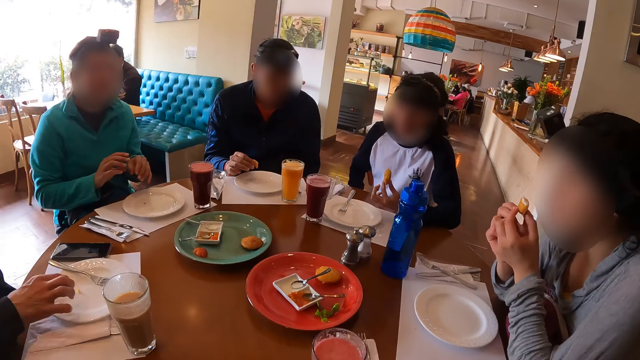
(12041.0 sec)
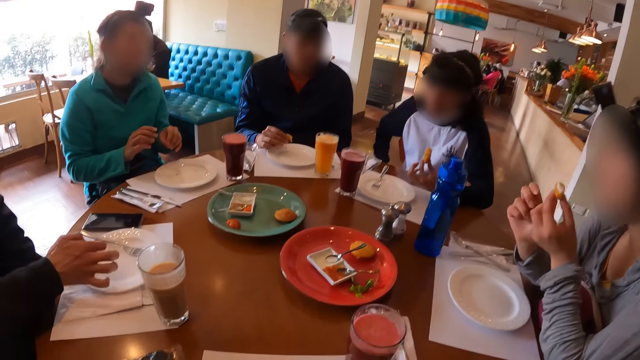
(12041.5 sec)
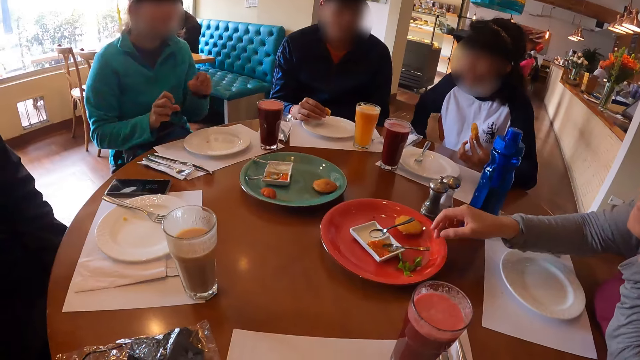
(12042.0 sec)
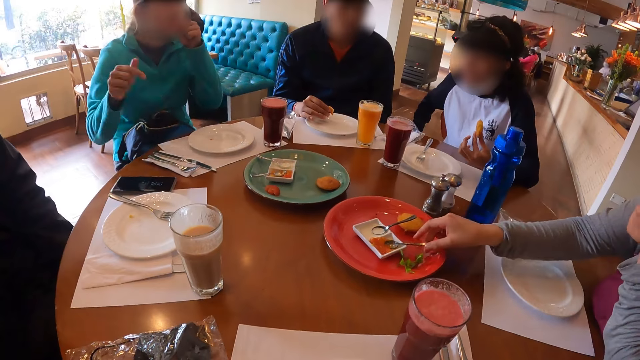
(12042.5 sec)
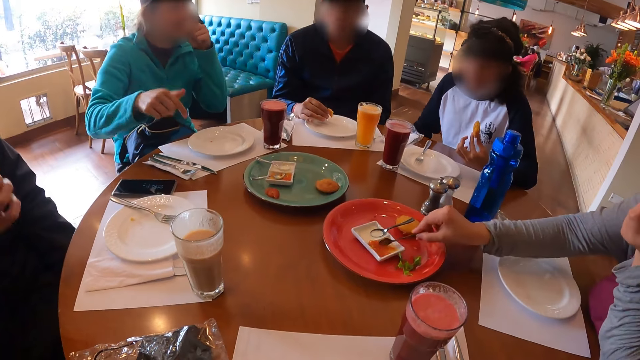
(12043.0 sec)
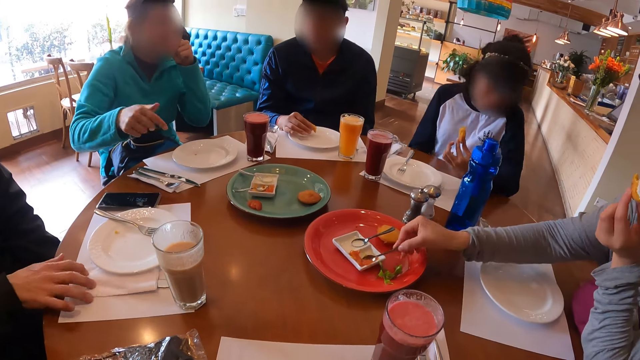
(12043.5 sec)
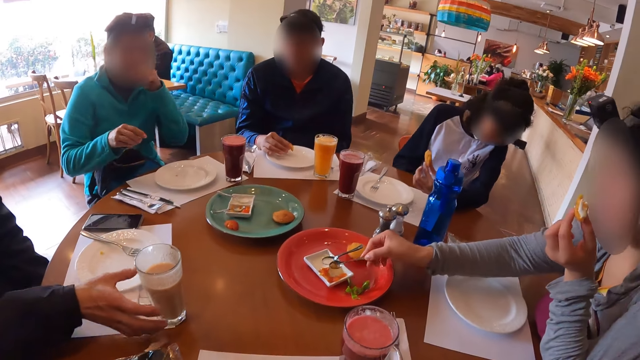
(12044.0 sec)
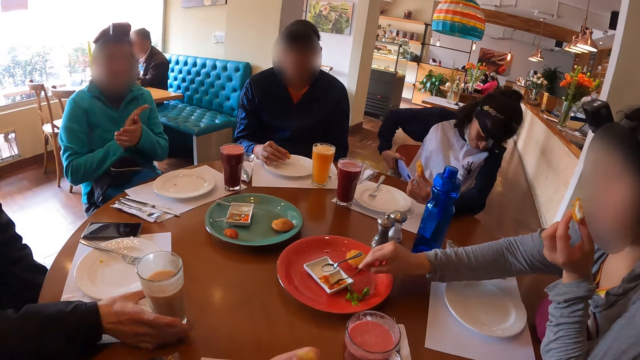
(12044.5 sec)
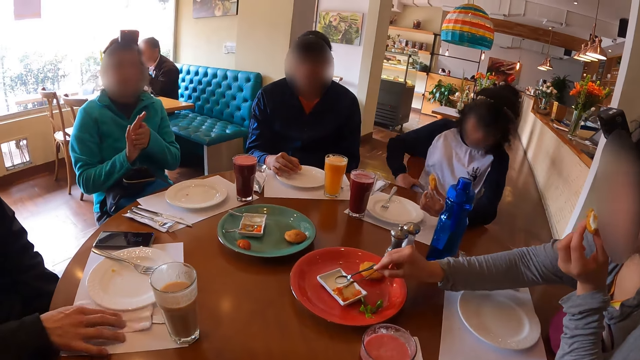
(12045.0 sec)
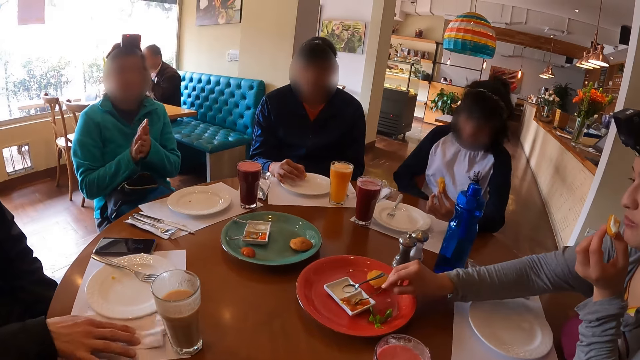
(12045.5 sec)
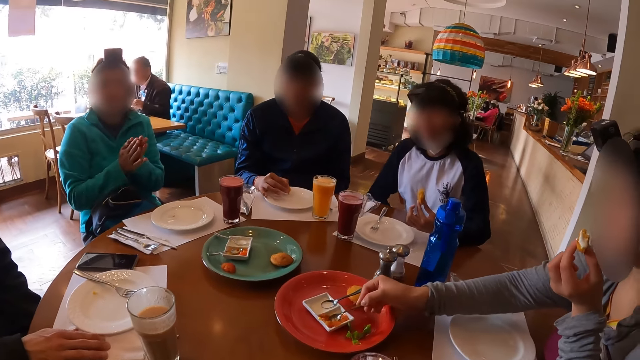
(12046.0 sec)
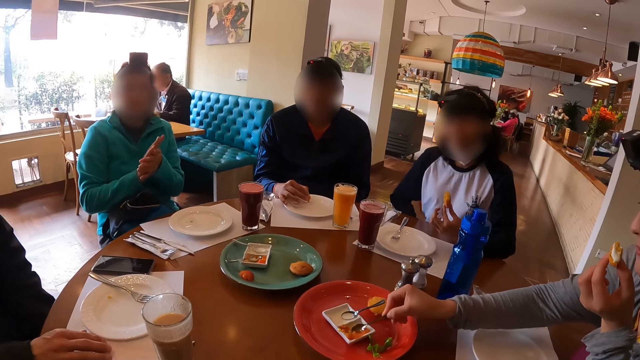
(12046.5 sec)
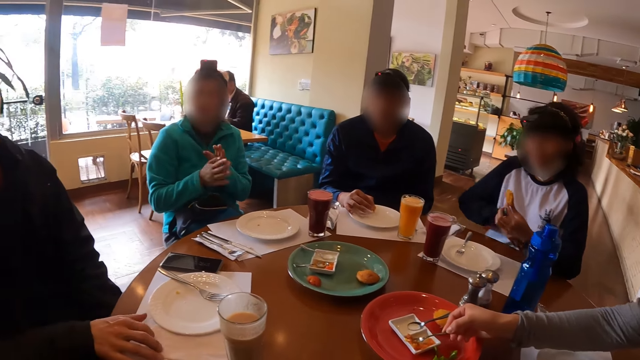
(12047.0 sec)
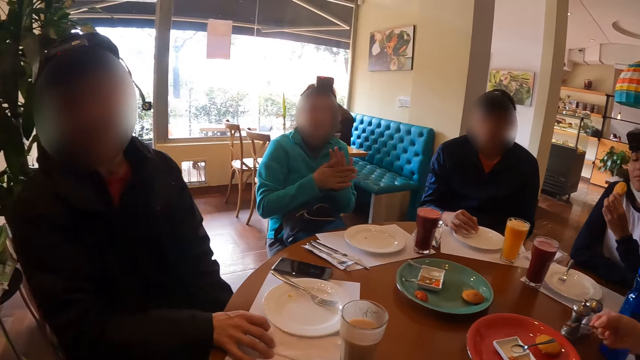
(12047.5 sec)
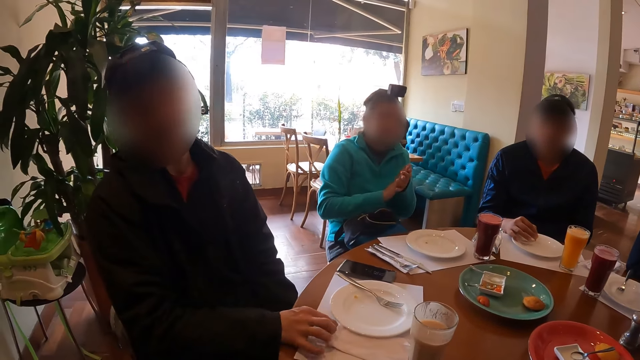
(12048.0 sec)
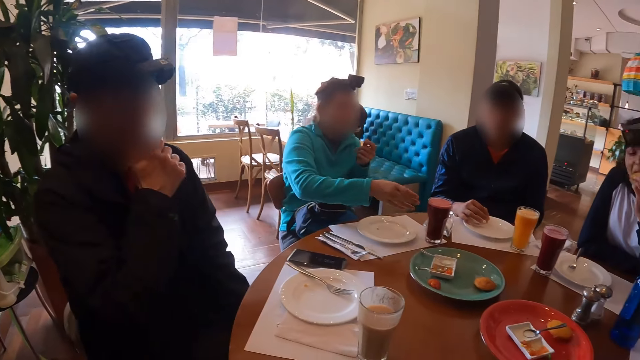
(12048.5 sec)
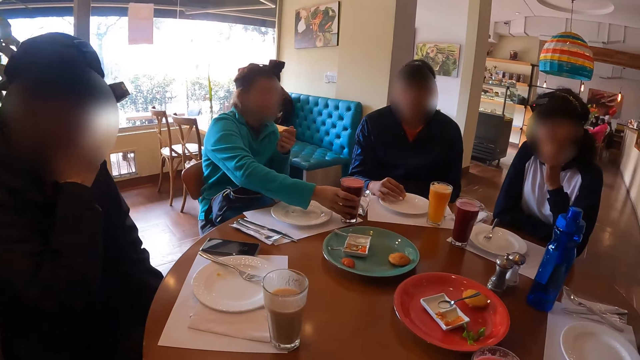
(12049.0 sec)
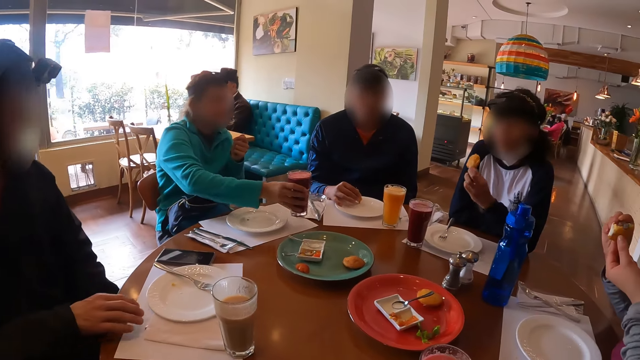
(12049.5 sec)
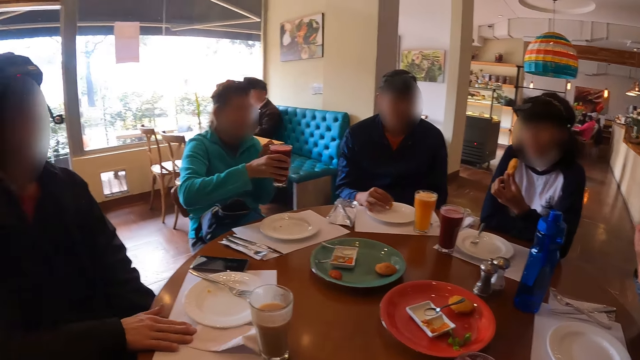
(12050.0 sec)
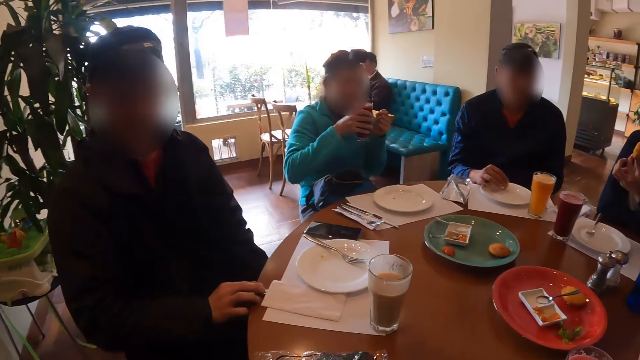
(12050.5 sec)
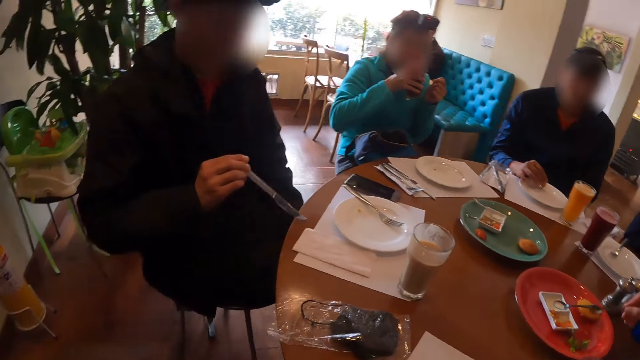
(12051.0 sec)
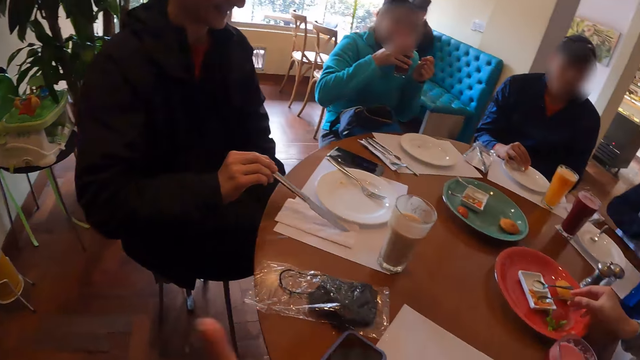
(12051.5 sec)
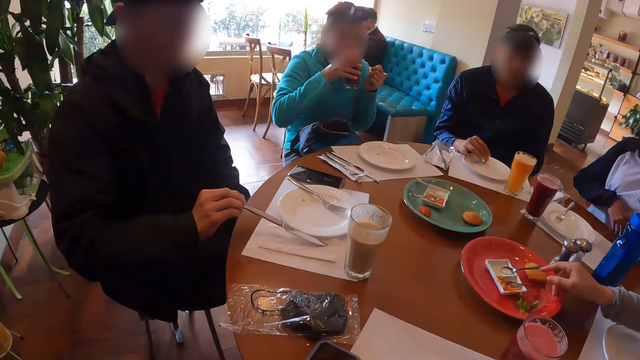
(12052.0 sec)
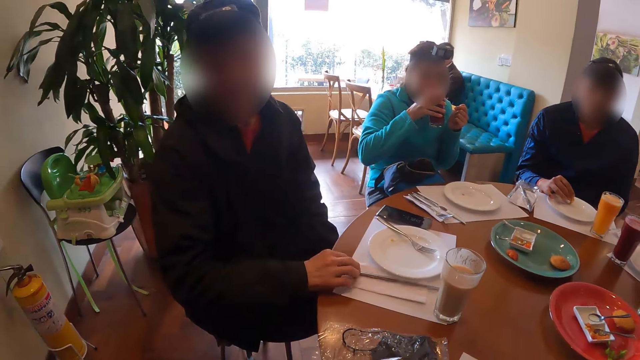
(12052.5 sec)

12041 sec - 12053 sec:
The man picks crumbs from the plate on the table with his right hand. The woman picks the spoon on the saucer on the plate on the table with her right hand and scoops carrot sauce from the saucer on the plate on the table with the spoon in her right hand. The man cleans his right hand on the serviette on the table with his right hand. A lady interacts with the camera wearer. The man touches the cup of smoothies on the table with his right hand and moves the serviette on the table with his right hand. Another woman eats from the cake in her left hand. The camera wearer looks around the restaurant. A third woman picks the cup of smoothies from the table with her right hand. The first woman rubs the carrot sauce on the spoon in her right hand on the cake in her left hand. The man picks a knife from the table with his right hand. The third woman drinks from the cup of smoothies in her right hand. The first woman places the spoon in her right hand on the saucer on the plate on the table. The man places the knife on the serviette on the table with his right hand.

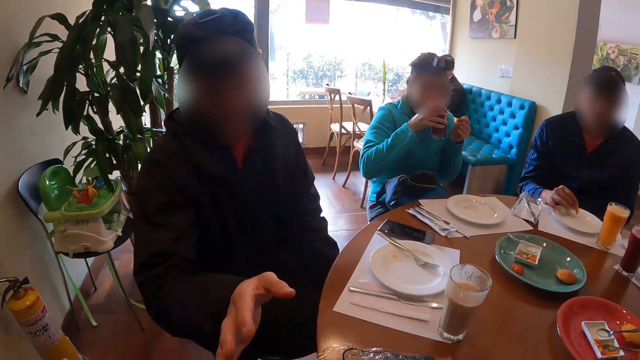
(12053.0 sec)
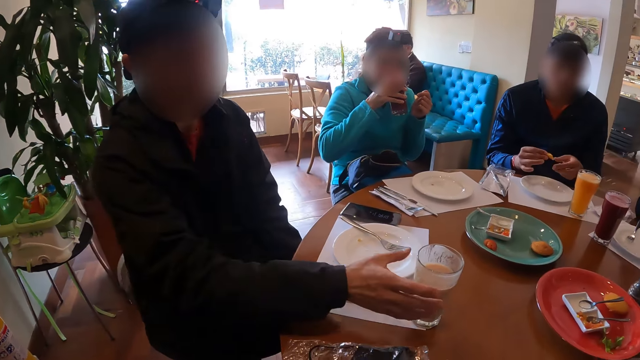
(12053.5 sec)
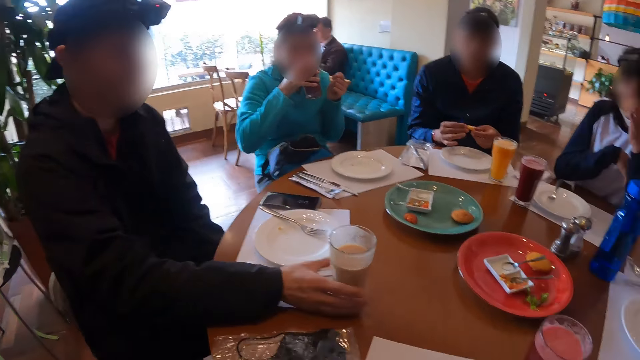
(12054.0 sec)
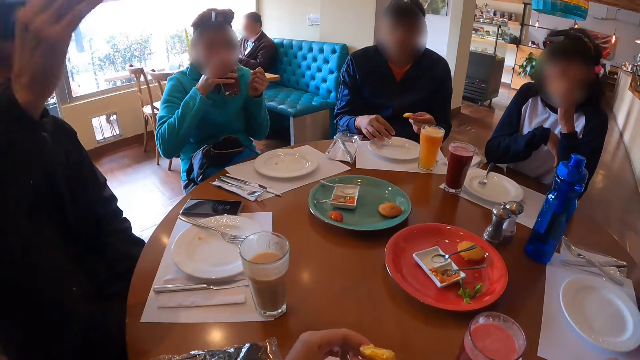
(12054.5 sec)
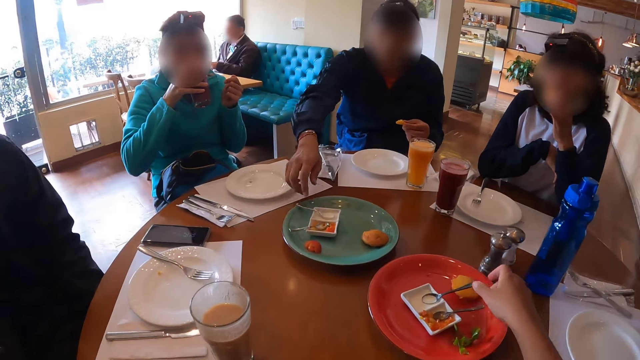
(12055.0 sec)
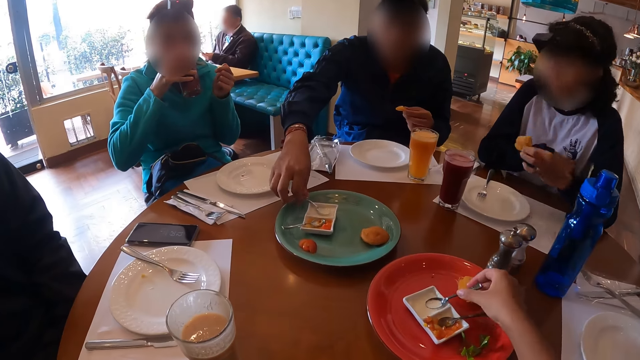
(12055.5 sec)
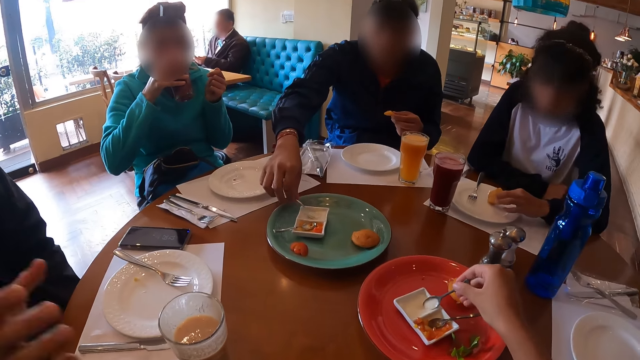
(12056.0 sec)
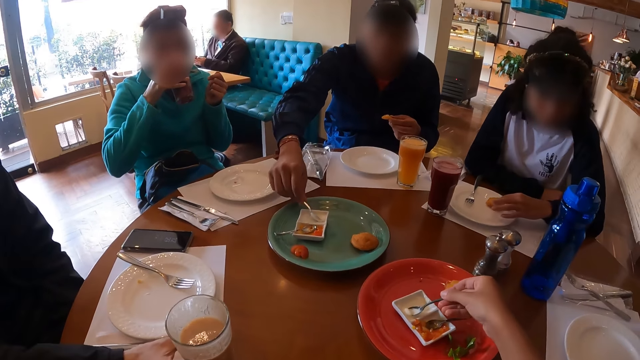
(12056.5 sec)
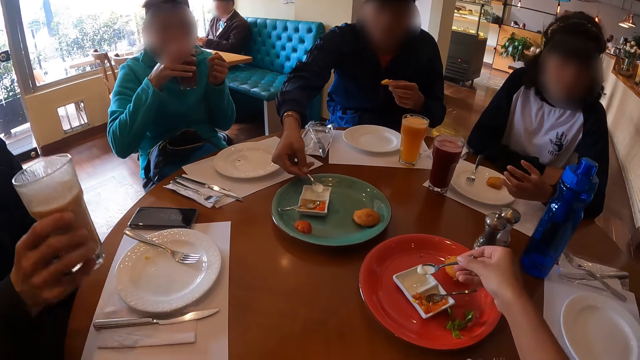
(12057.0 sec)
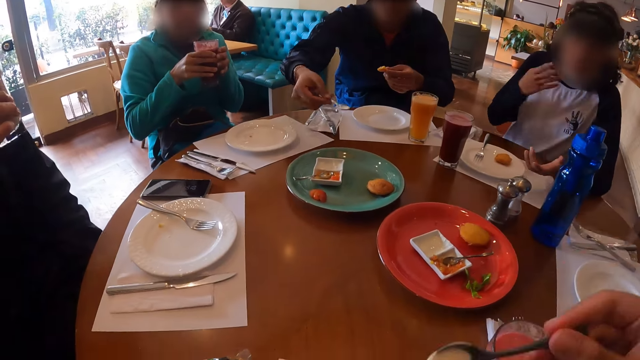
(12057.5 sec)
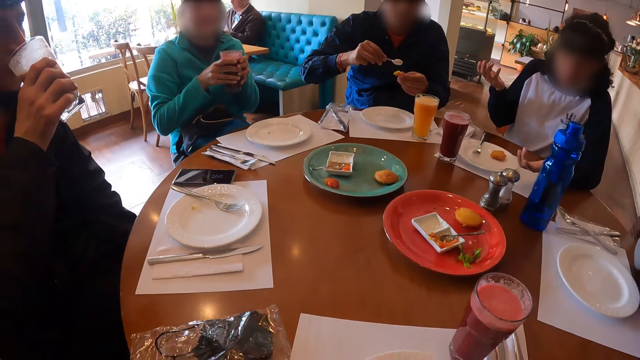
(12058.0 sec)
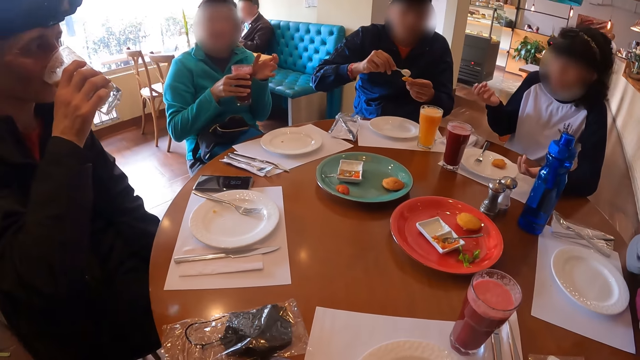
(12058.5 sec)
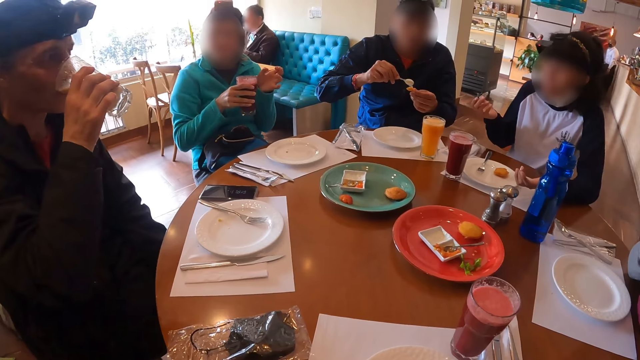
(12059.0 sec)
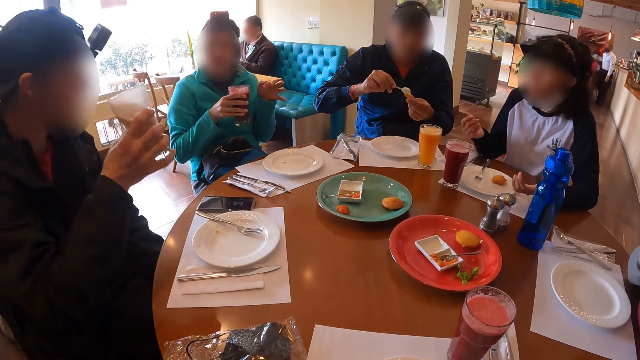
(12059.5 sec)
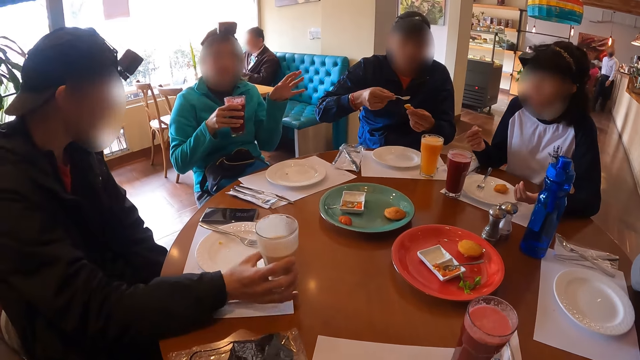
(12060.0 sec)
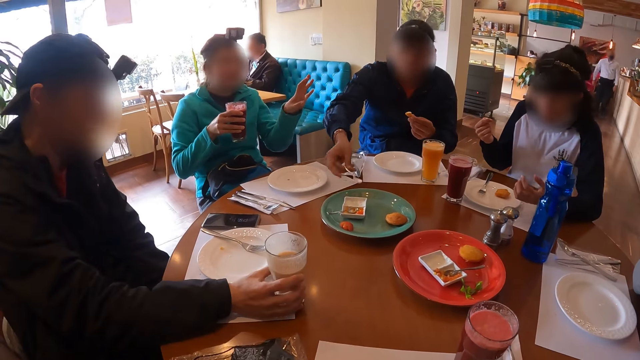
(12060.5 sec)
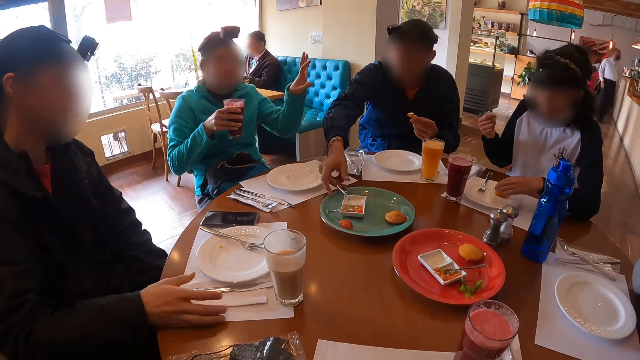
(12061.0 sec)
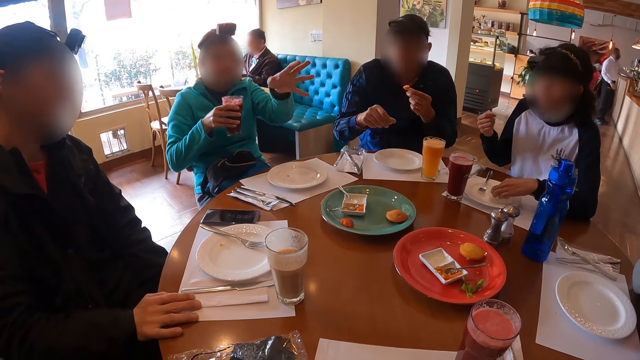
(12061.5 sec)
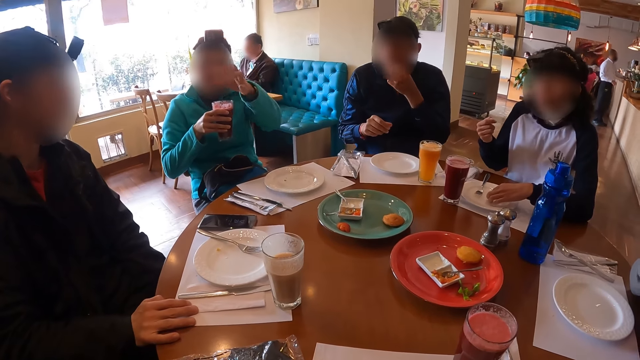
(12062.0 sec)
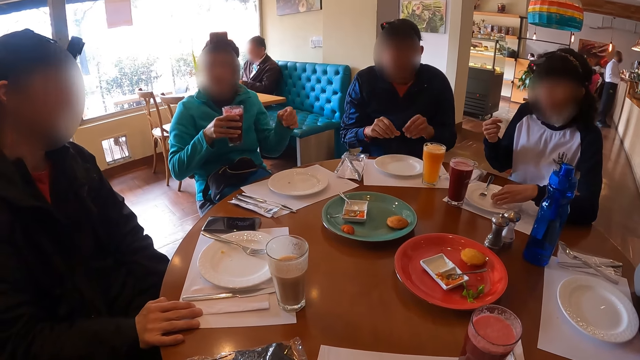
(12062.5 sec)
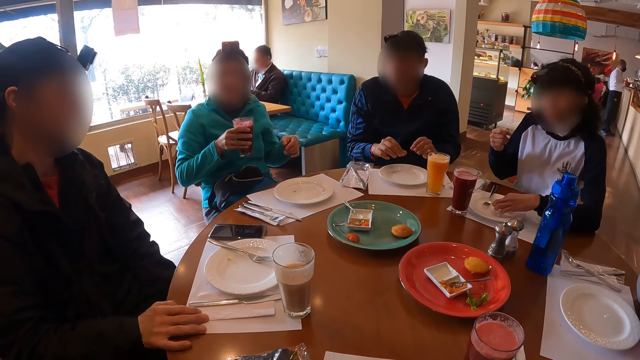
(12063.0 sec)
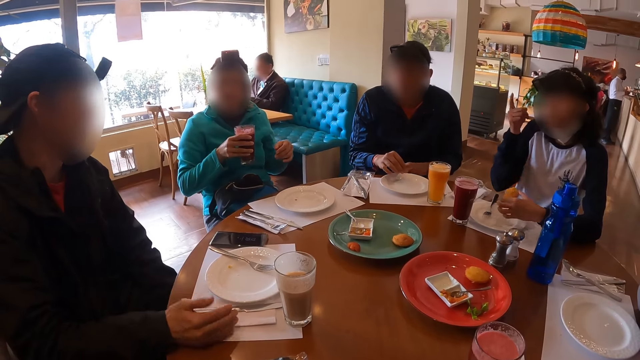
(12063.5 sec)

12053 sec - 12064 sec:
A man interacts with the camera wearer. Another man passes the cake from his right hand to his left hand. A third man touches the cup of smoothies on the table with his right hand. The second man picks the spoon on the saucer on the plate on the table with his right hand. The camera wearer picks the spoon on the saucer on the plate on the table with her right hand. A woman places the cake on the plate on the table with her left hand. The camera wearer scoops mayonnaise or cream from the saucer on the plate on the table with the spoon in her right hand. The third man picks the cup of smoothies from the table with his right hand. The second man scoops the mayonnaise from the saucer on the plate on the table with the spoon in his right hand. The third man drinks from the cup of smoothies in his right hand. The second man rubs the mayonnaise on the spoon in his right hand on the cake in his left hand. The camera wearer eats the cream. The third man places the cup of smoothies in his right hand on the table. The camera wearer stares at a lady. The second man places the spoon in his right hand on the saucer on the plate on the table. The woman picks the cake from the plate on the table with her left hand. The second man eats the cake in his left hand. The lady interacts with the camera wearer.
